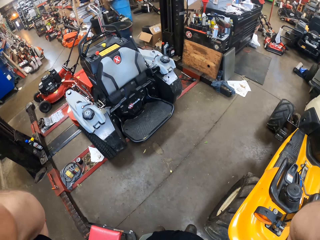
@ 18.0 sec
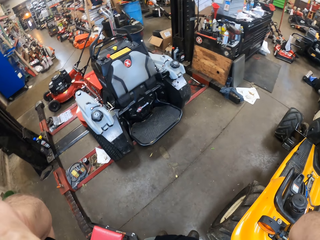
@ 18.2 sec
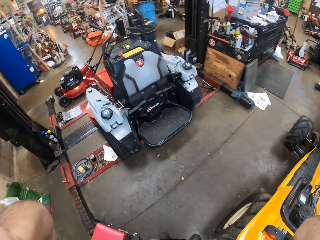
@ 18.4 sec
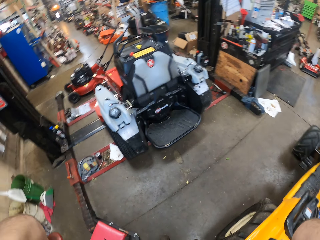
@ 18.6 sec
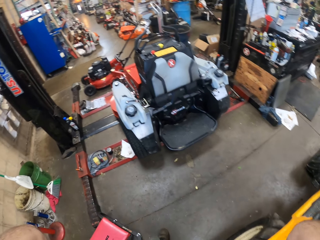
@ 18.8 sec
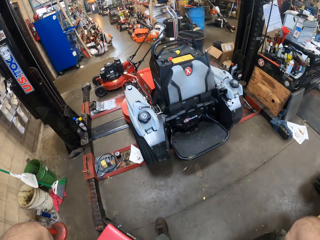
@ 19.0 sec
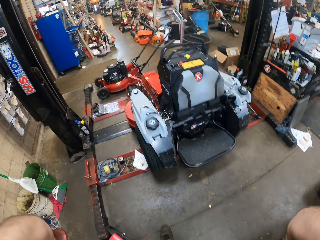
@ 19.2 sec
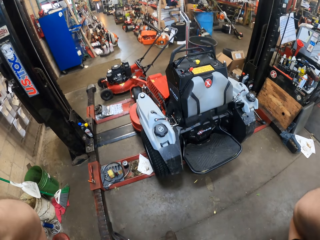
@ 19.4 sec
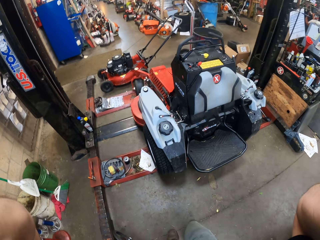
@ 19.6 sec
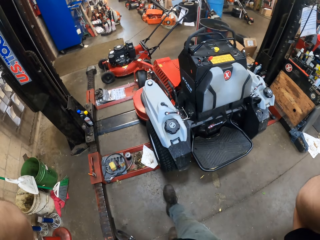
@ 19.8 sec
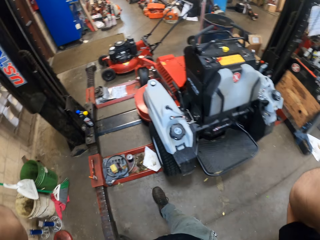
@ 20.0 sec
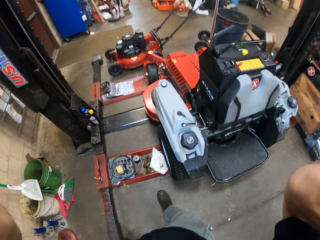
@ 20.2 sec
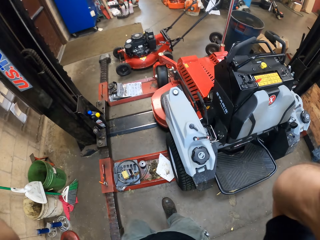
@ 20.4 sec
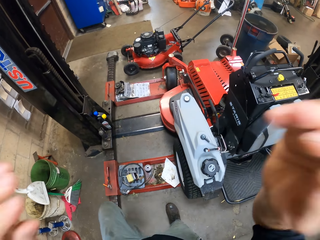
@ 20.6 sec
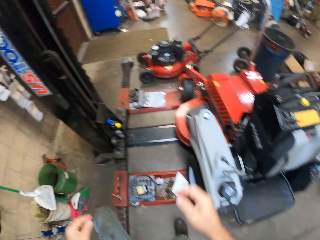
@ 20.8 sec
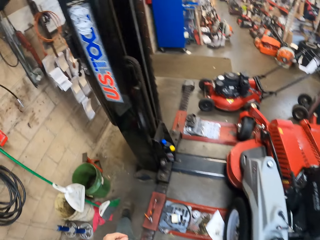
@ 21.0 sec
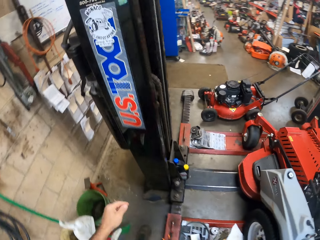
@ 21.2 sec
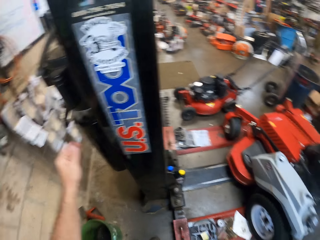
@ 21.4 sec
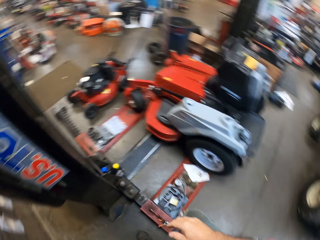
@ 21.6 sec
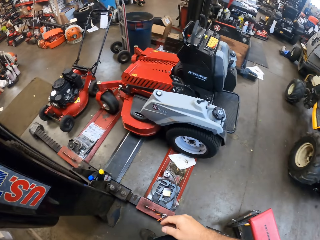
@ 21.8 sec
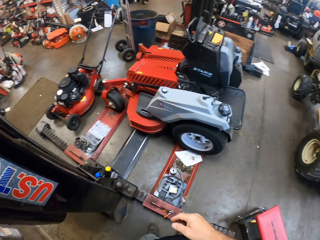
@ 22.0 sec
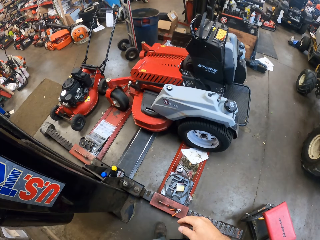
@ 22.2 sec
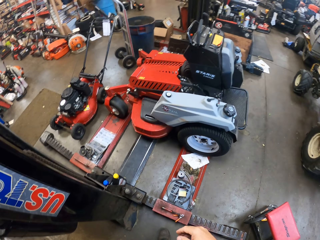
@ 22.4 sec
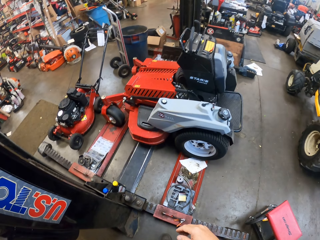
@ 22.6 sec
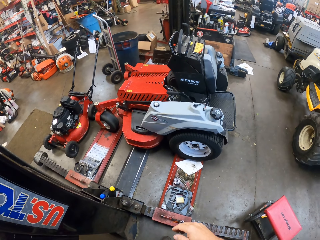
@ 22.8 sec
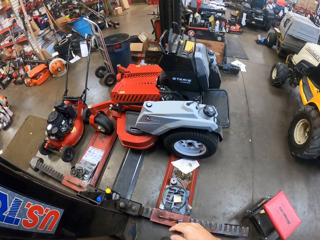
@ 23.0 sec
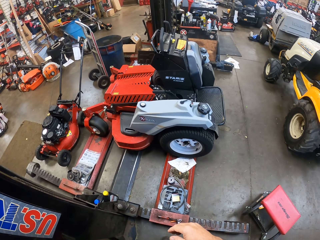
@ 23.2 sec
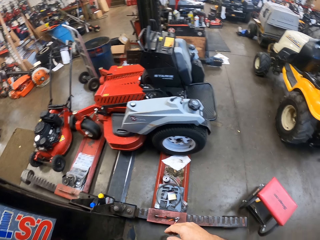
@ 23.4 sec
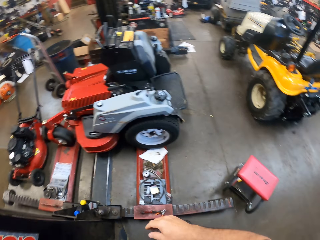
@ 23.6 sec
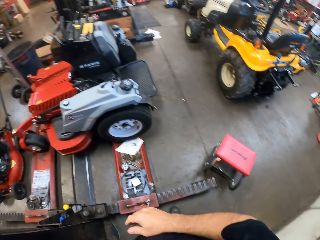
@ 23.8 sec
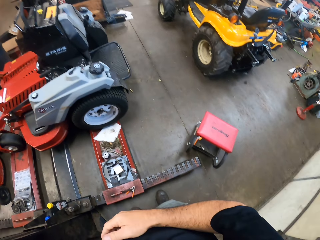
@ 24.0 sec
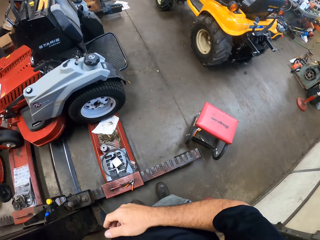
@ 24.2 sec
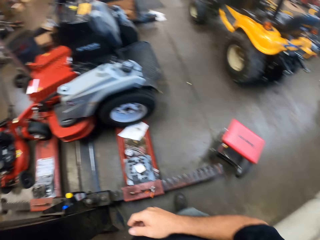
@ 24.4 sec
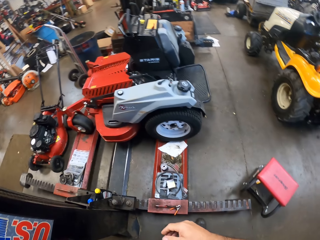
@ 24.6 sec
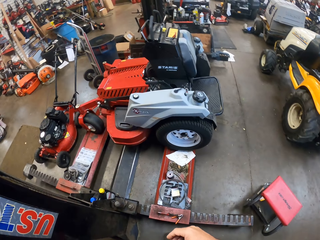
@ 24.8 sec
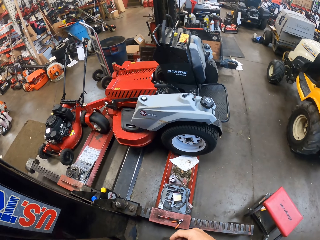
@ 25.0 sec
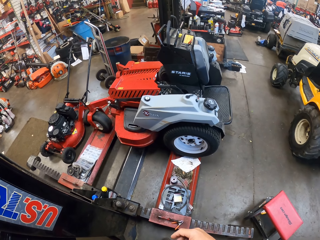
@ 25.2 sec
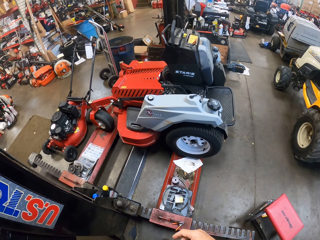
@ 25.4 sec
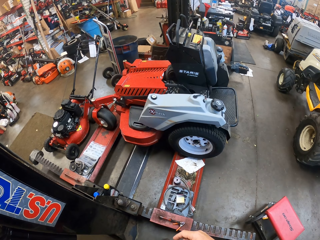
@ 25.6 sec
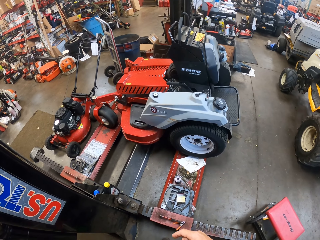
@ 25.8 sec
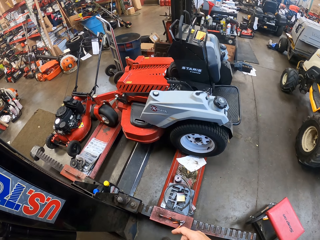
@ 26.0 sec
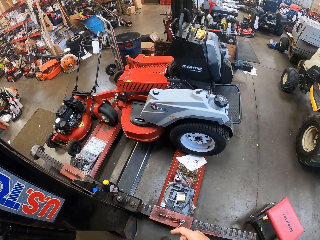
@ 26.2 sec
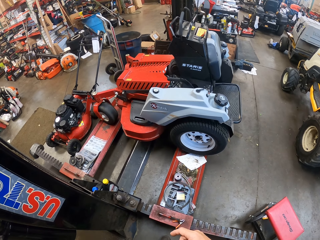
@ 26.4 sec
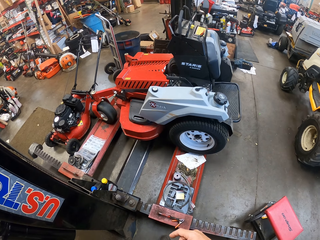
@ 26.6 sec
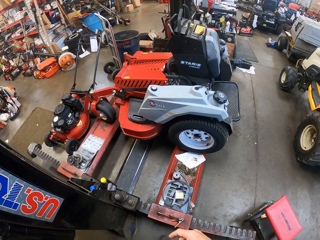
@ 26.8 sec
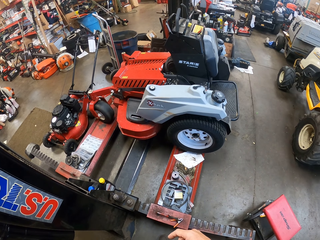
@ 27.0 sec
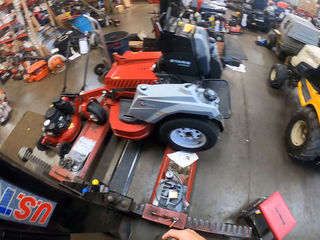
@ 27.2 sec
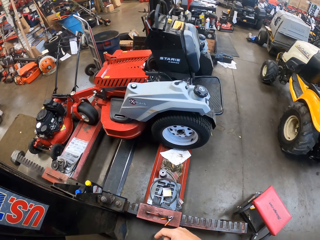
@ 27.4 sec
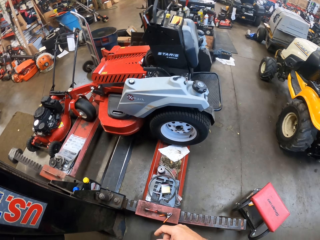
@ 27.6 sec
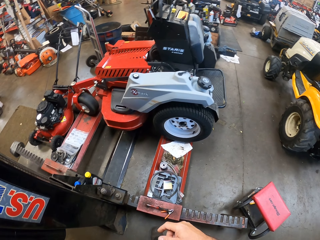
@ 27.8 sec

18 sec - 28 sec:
The camera wearer walks around the workshop. He lowers both hands from his head. He pushes a lever with his left hand to lower a lift.

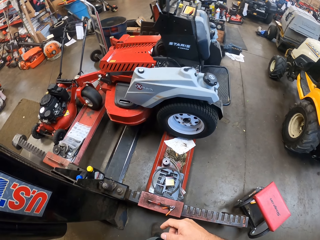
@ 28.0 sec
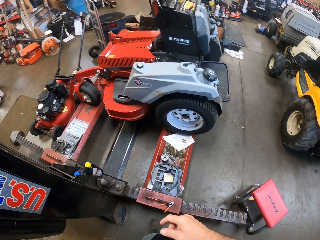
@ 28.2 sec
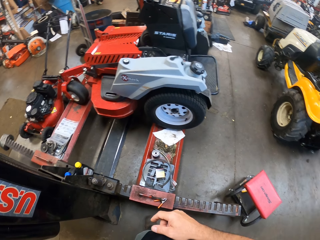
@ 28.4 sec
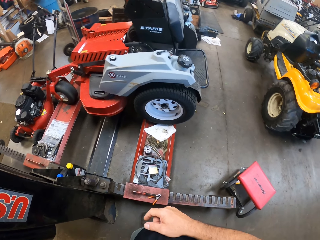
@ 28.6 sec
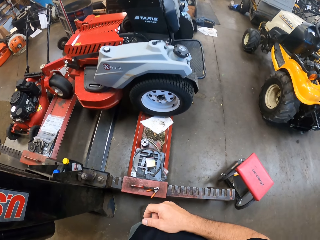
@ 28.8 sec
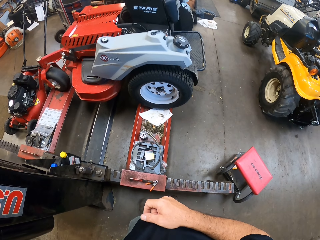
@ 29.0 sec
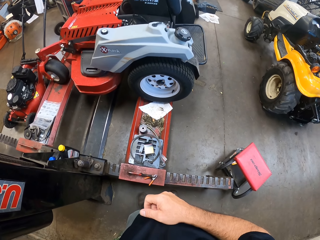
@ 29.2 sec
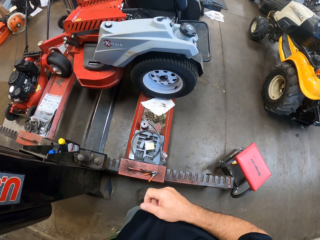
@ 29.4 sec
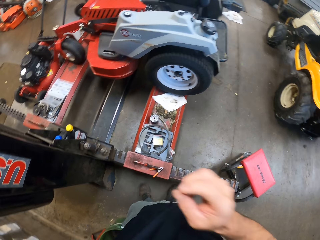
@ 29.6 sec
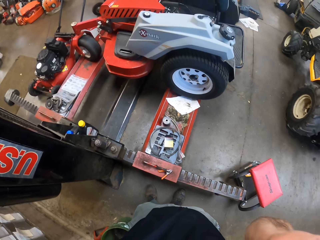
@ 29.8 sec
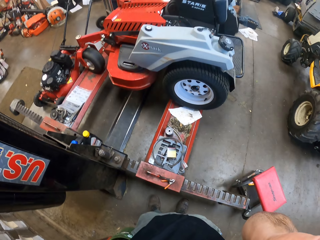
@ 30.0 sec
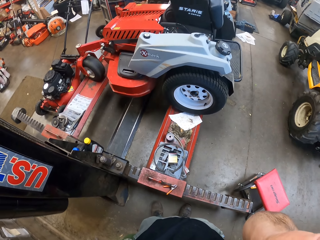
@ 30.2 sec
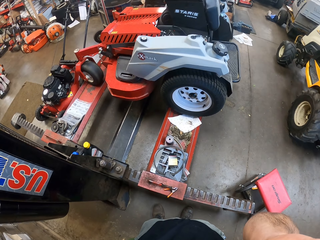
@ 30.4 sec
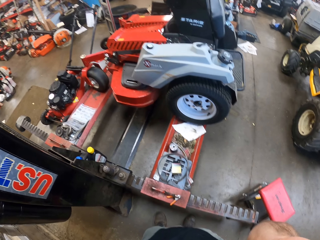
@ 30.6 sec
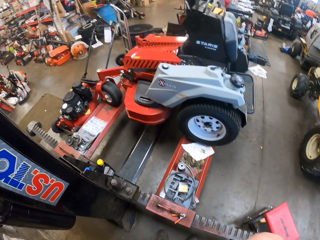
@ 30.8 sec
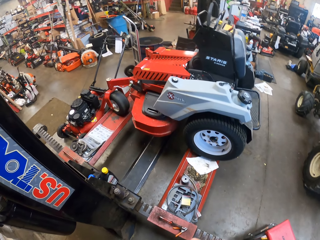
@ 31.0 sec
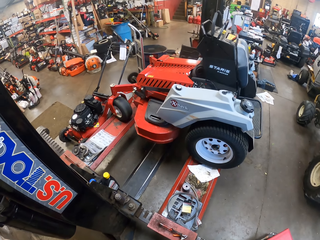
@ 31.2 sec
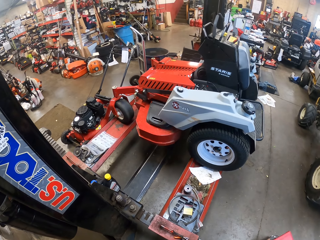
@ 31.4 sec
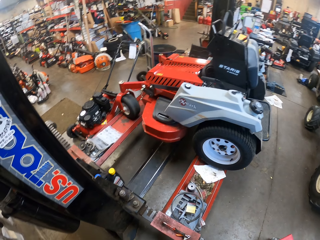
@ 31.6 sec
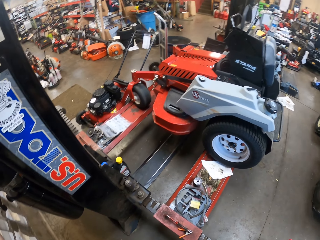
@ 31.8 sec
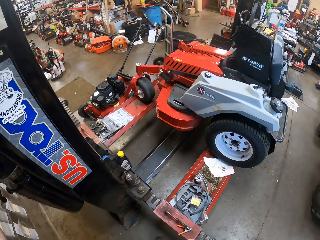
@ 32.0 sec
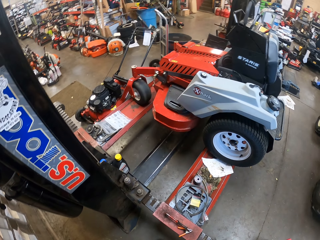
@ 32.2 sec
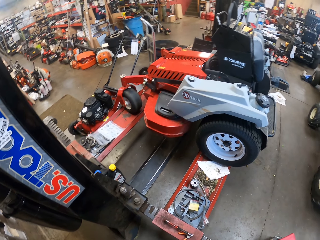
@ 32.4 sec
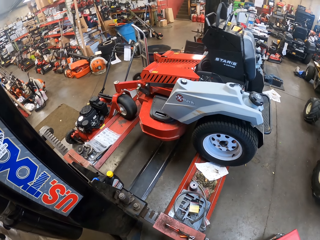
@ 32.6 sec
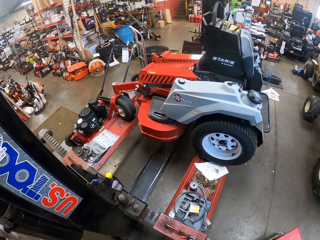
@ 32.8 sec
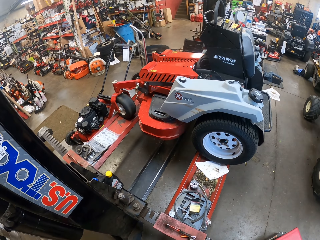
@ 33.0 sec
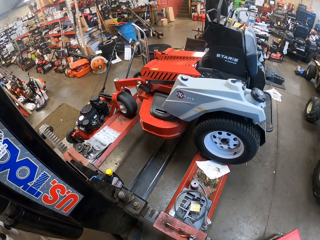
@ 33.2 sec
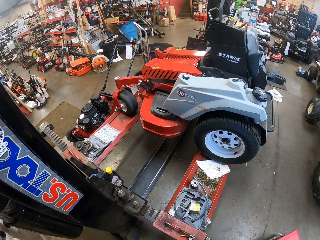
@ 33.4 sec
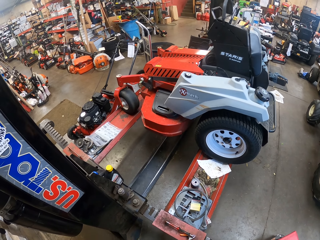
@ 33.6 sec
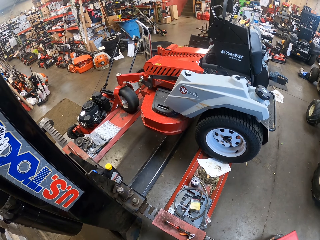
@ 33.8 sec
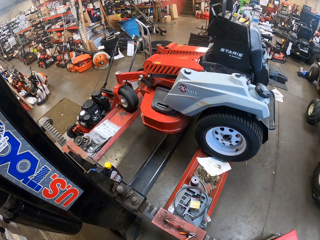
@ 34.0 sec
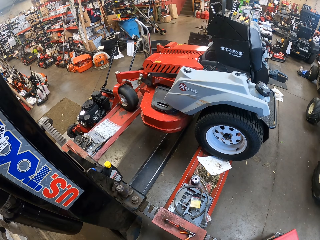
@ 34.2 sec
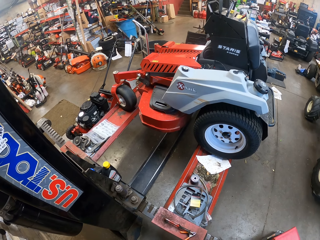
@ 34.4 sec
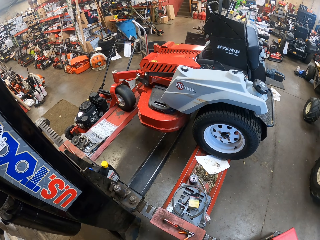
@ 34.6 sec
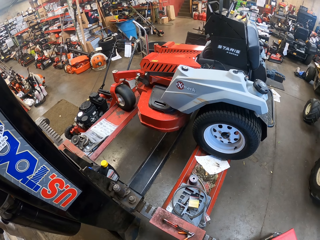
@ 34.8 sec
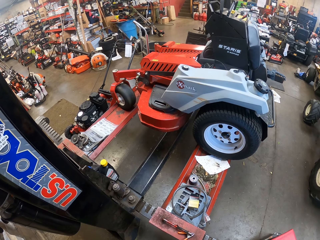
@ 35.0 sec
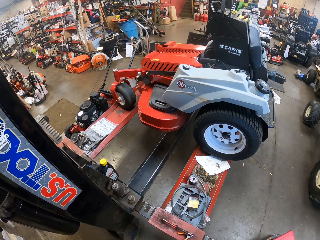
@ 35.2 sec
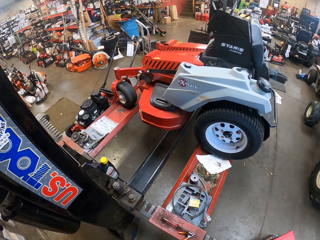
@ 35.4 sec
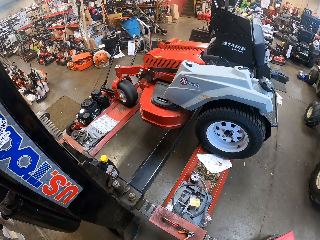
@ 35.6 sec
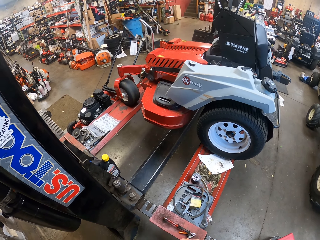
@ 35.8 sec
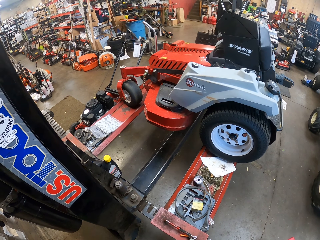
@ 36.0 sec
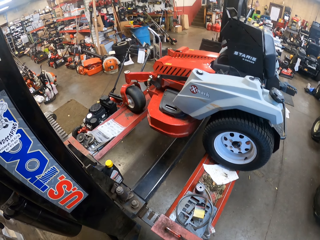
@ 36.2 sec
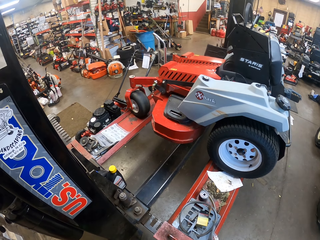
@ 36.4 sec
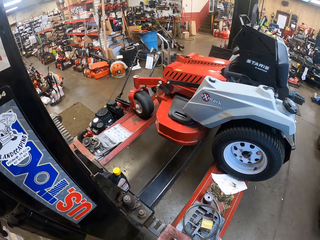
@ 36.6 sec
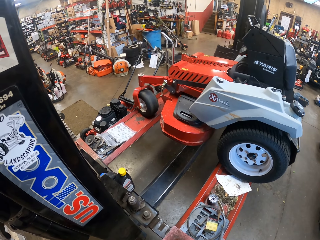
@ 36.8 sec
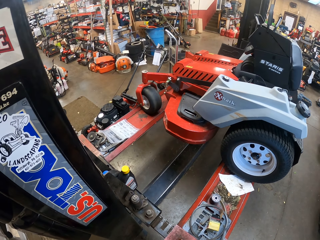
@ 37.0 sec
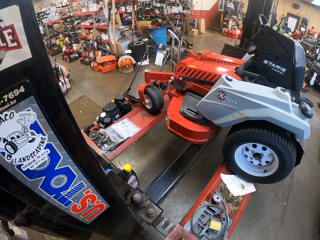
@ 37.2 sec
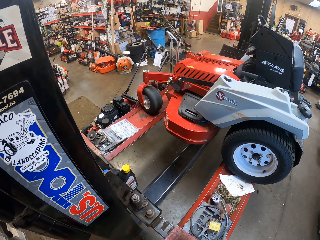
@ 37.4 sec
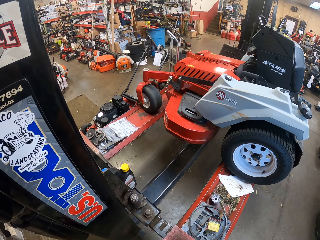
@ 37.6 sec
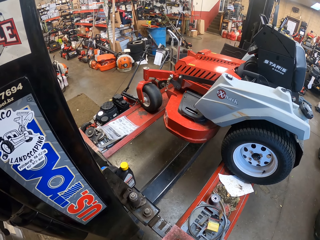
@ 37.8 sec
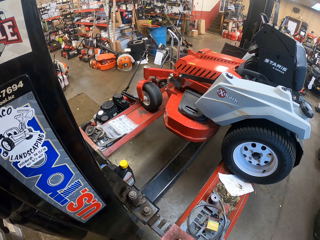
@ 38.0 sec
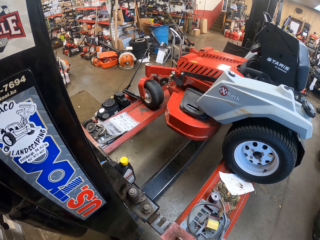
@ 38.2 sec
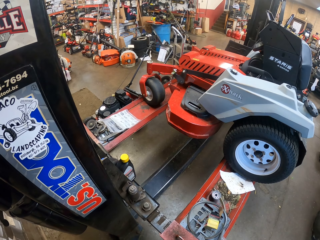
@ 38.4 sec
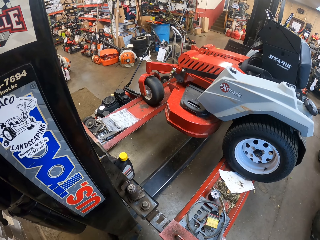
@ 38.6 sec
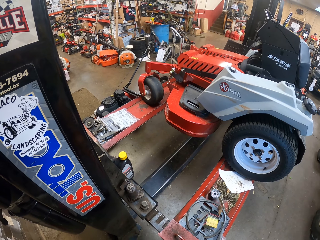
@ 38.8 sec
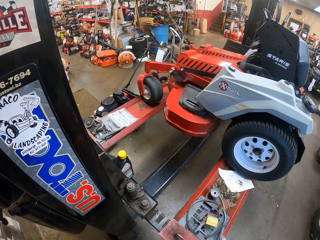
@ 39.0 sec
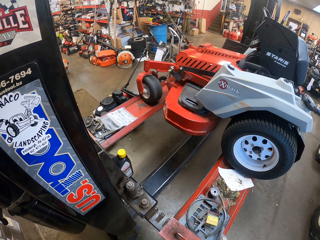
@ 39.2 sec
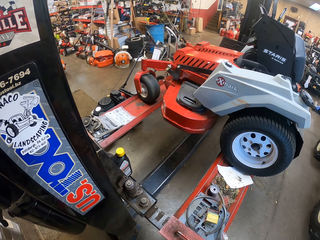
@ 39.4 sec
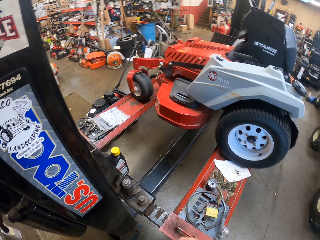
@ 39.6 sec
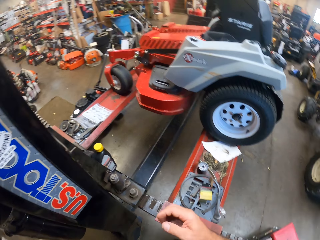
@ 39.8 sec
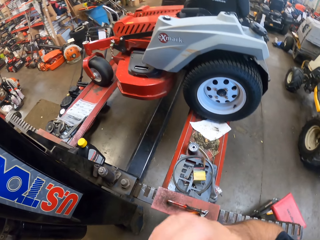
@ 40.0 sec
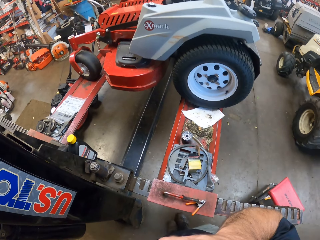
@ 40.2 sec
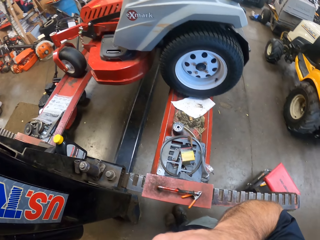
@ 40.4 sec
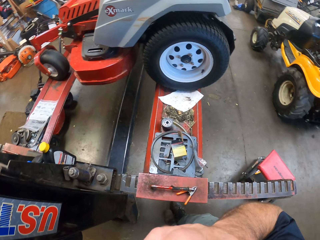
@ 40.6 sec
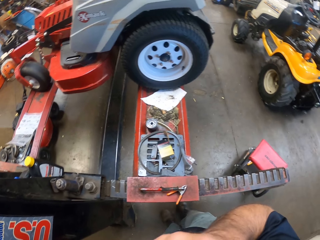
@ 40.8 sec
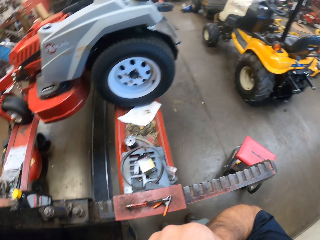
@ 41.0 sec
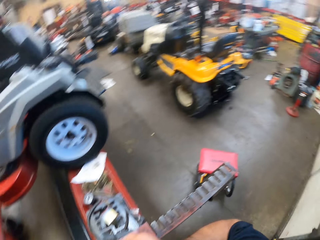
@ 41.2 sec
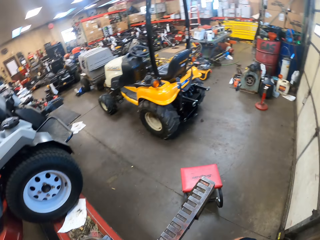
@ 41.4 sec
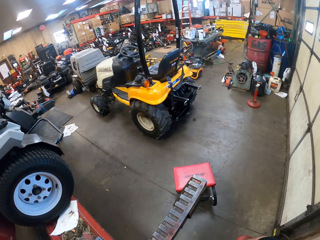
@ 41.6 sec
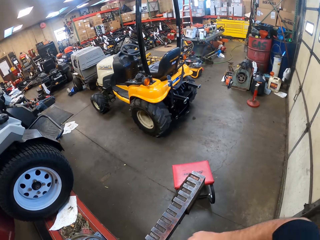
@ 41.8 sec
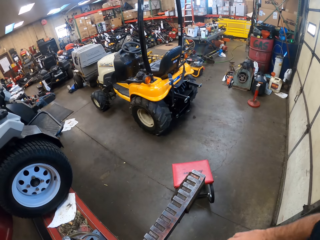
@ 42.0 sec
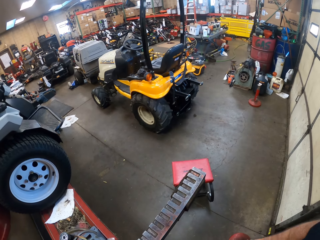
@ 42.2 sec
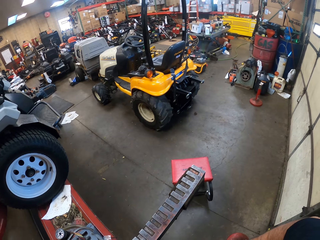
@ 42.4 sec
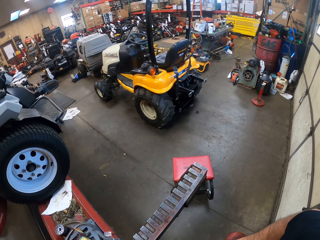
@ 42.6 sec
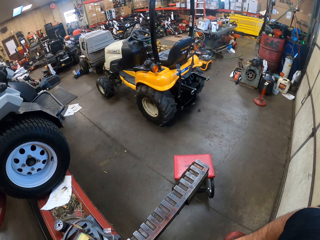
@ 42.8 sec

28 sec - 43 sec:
The camera wearer holds something. He lifts his right hand towards his head. He turns around and looks around the workshop. He lowers his right hand from his head.
